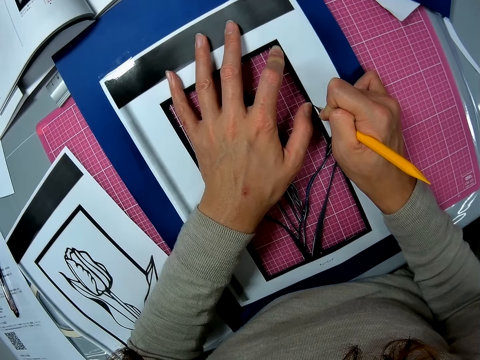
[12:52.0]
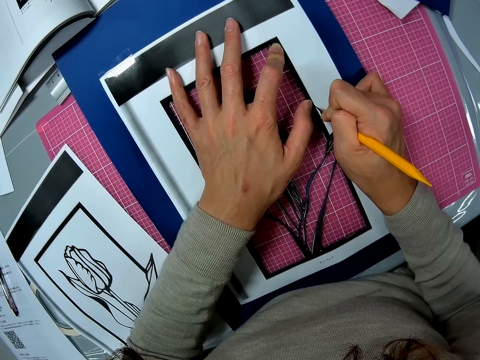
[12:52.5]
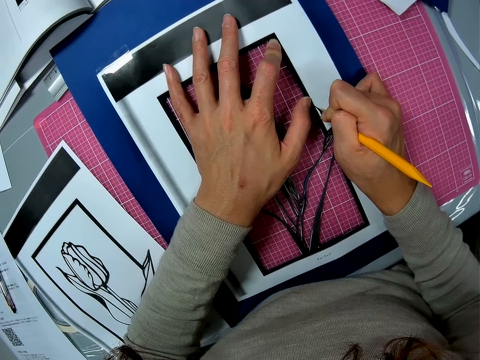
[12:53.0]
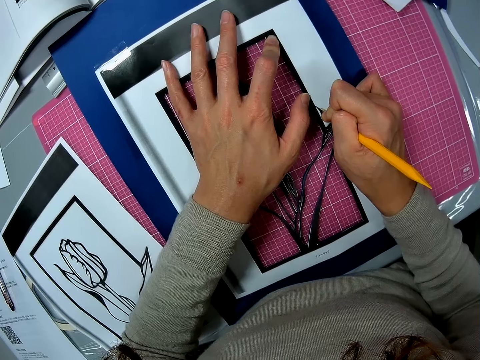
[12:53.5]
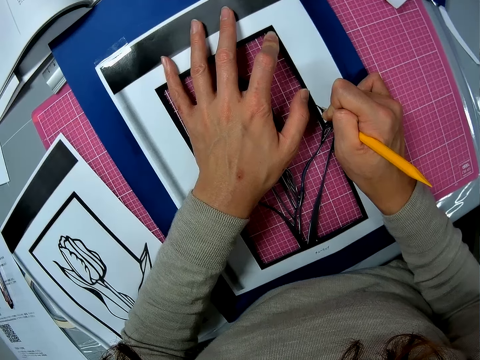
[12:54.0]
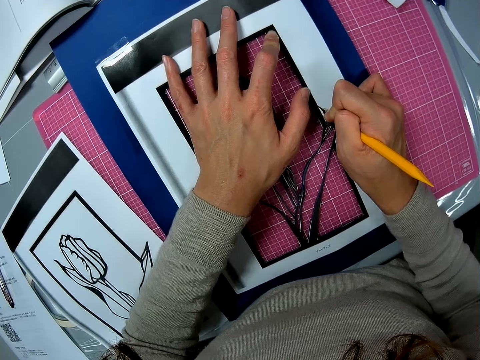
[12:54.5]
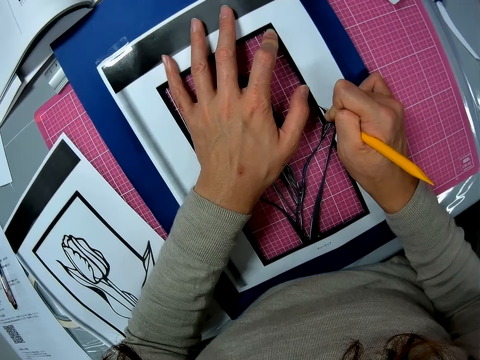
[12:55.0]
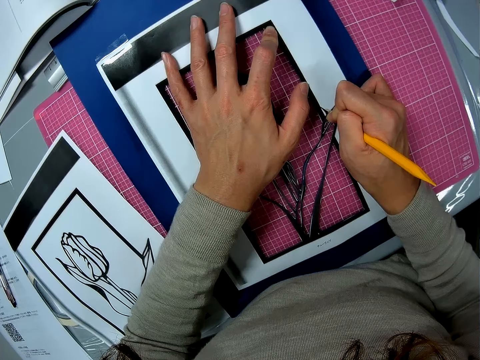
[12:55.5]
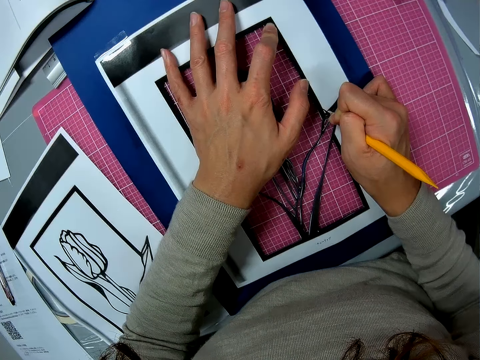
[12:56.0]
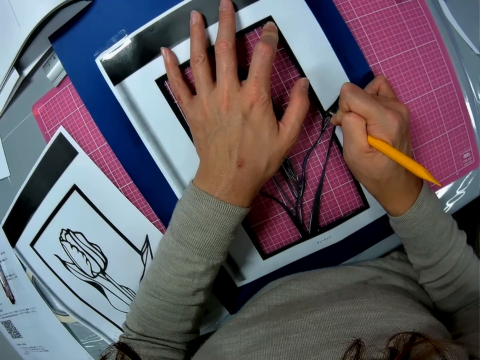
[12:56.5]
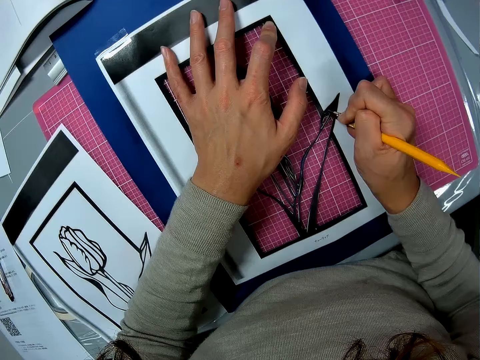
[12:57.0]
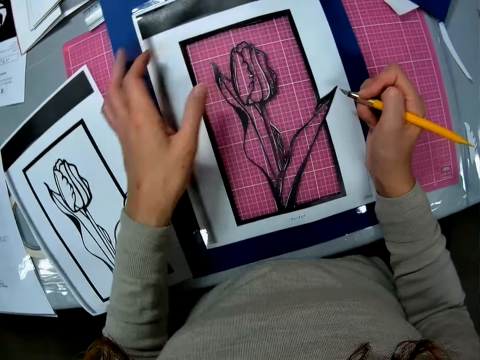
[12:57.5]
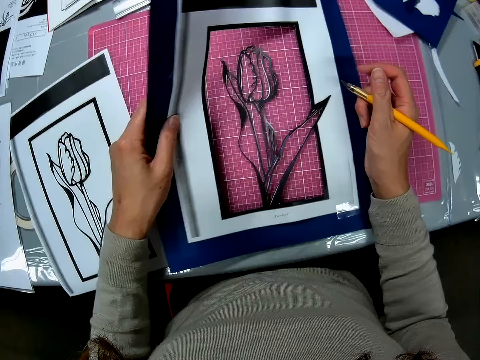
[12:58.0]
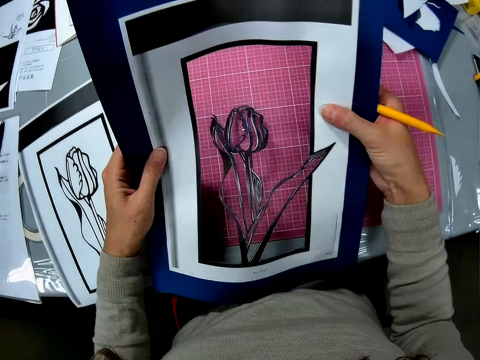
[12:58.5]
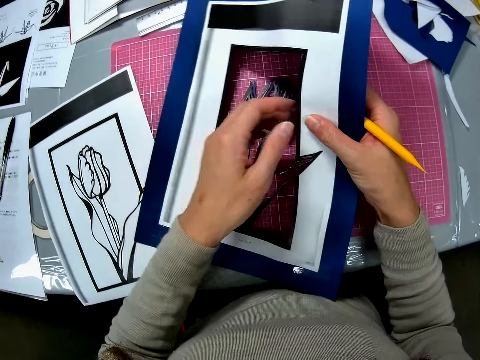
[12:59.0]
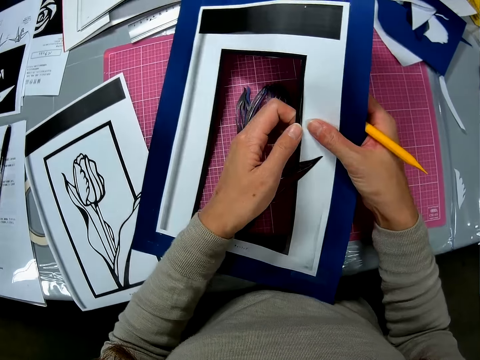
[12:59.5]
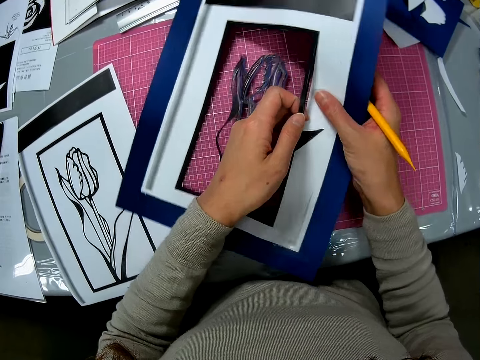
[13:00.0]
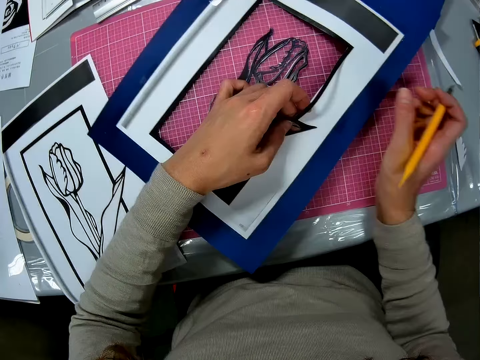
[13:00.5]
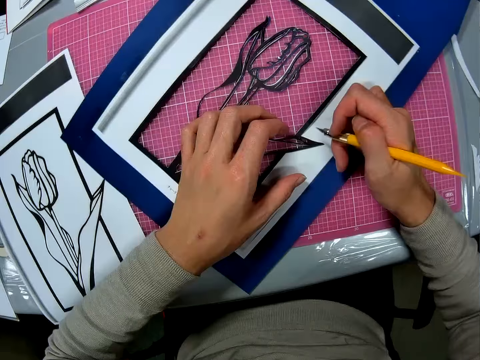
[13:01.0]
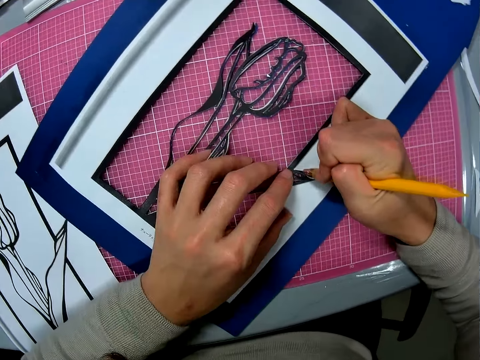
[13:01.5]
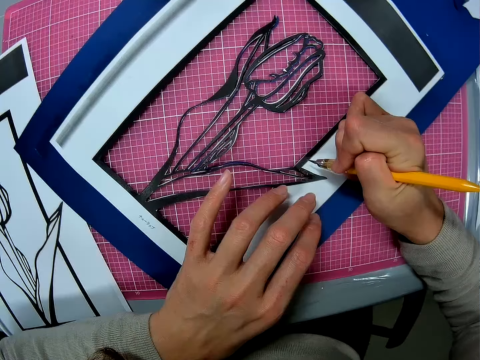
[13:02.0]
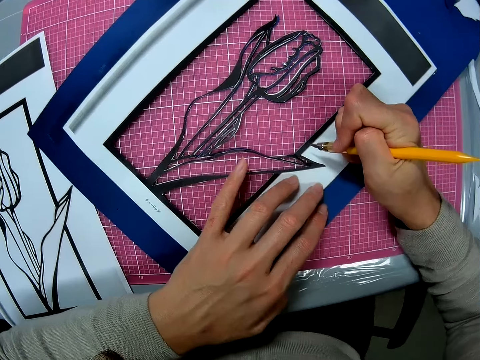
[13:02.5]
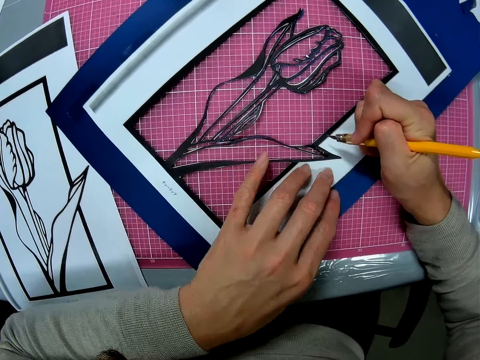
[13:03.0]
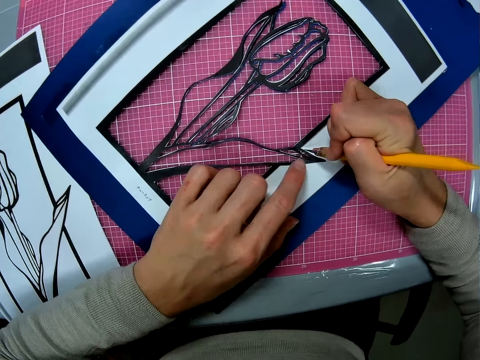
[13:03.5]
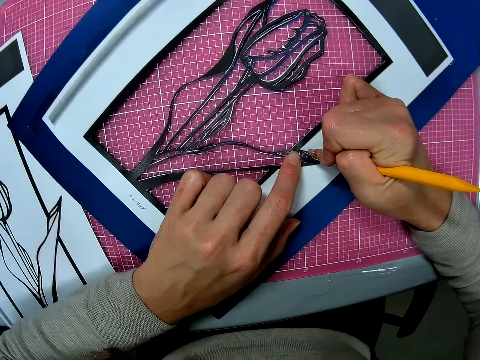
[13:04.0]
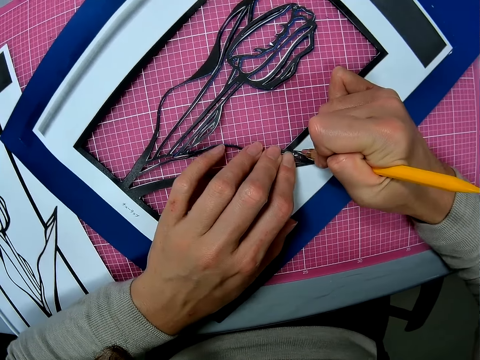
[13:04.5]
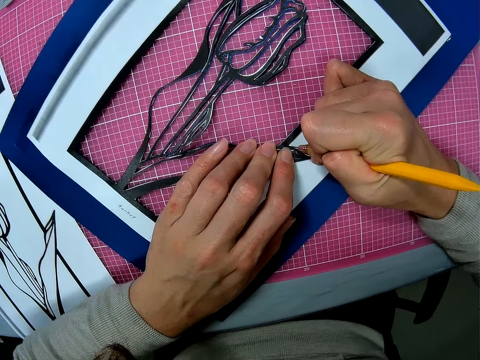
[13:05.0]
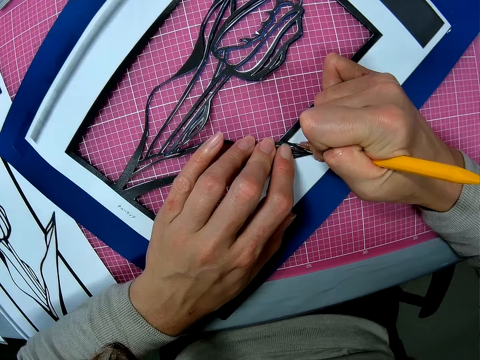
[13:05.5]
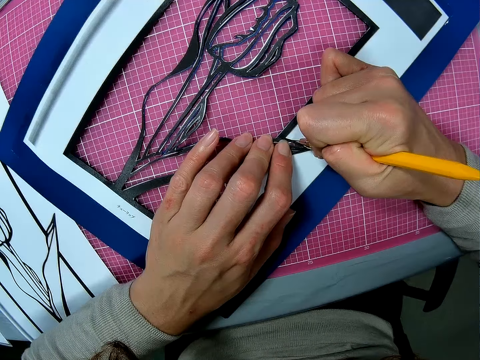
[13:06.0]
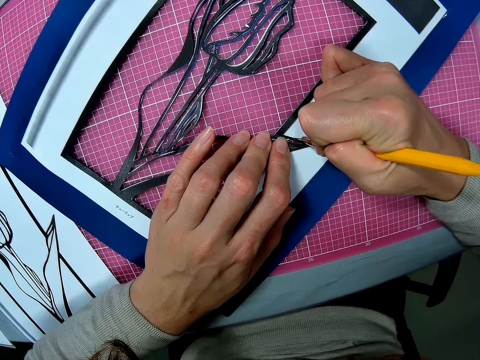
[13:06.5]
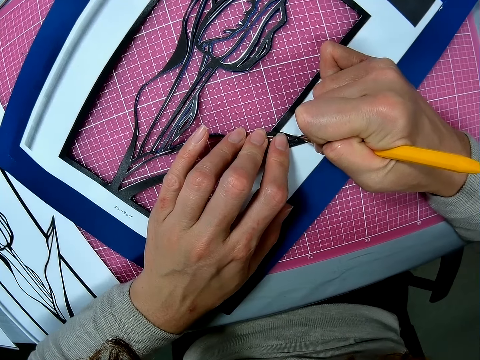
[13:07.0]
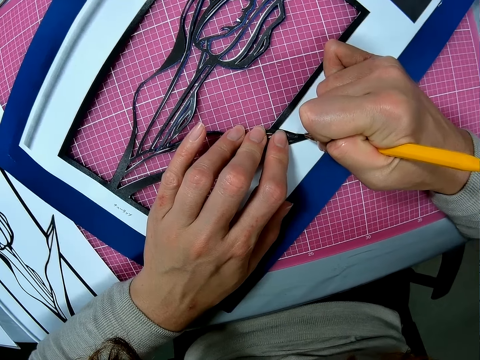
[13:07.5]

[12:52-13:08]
The camera wearer lifts the paper off the cutting mat. They put the paper on the cutting mat. They pull the paper. They cut the paper with a craft knife.

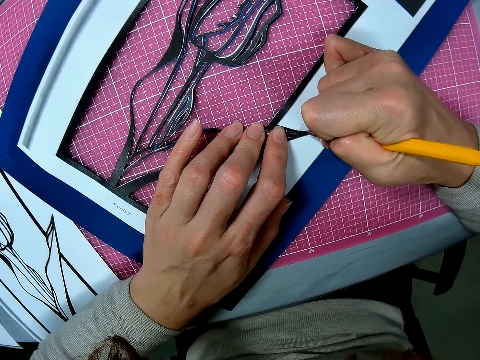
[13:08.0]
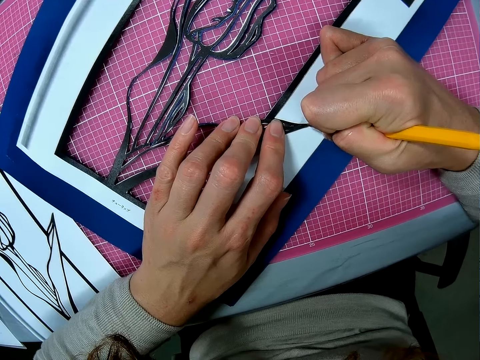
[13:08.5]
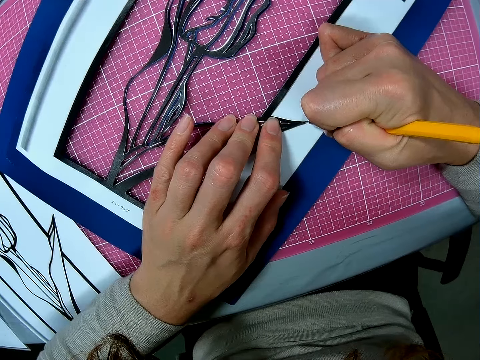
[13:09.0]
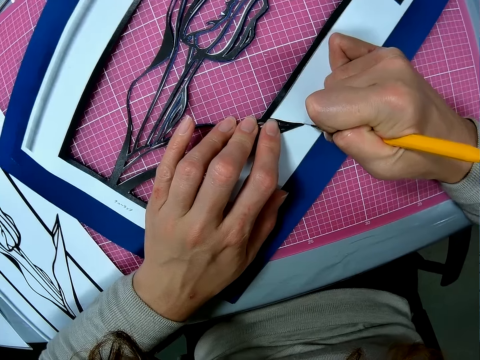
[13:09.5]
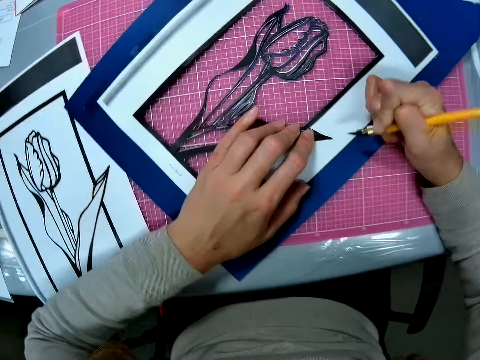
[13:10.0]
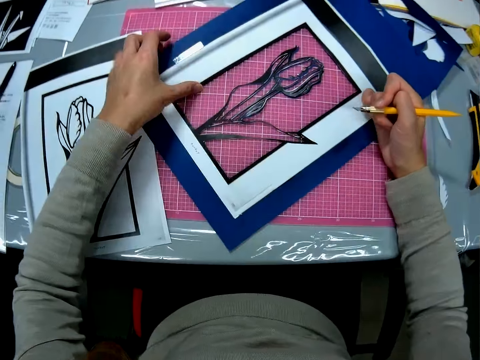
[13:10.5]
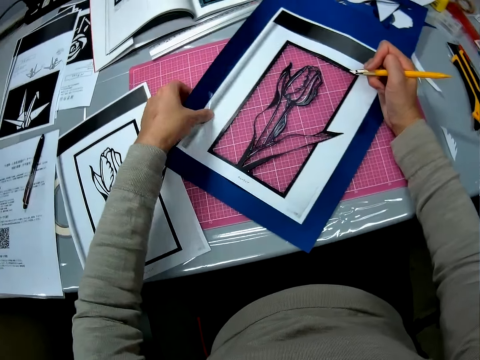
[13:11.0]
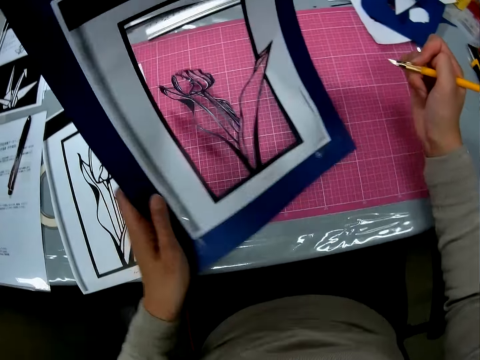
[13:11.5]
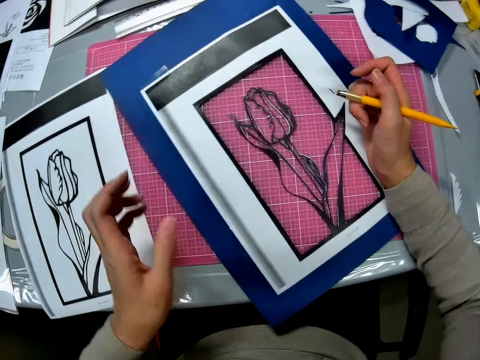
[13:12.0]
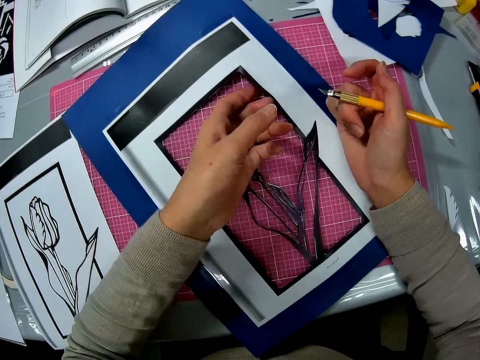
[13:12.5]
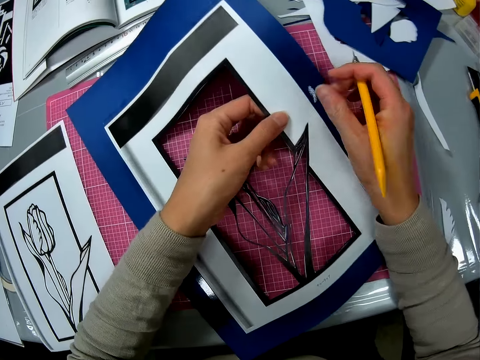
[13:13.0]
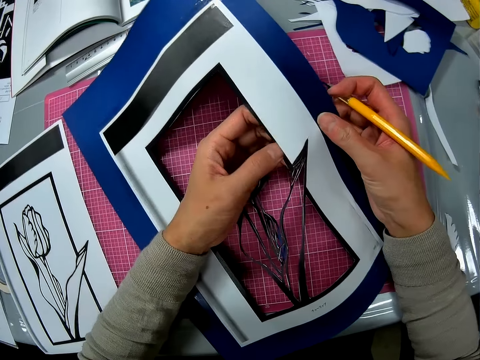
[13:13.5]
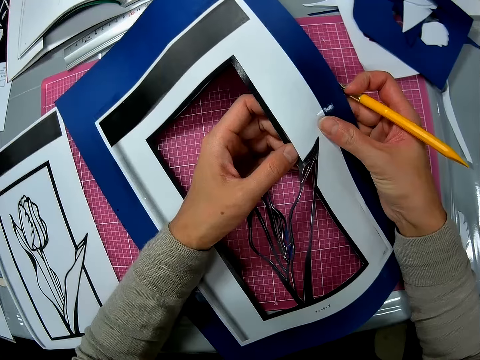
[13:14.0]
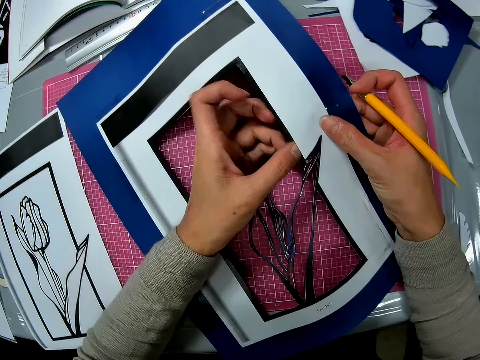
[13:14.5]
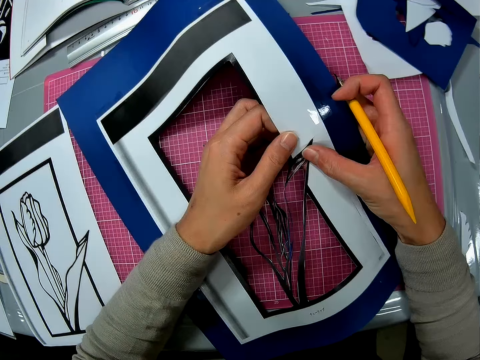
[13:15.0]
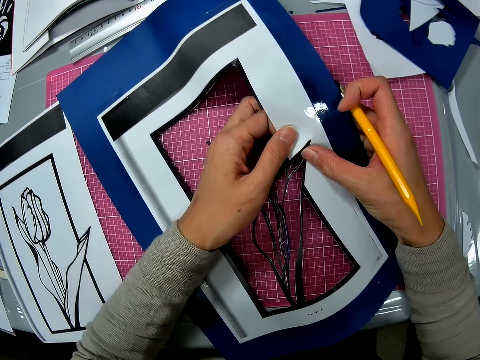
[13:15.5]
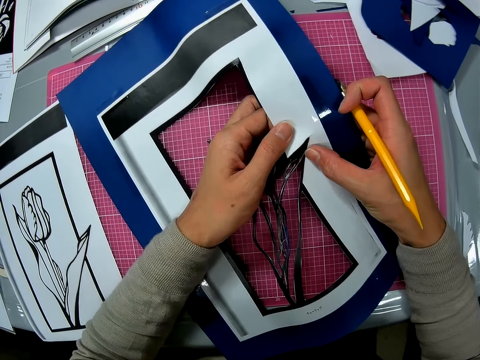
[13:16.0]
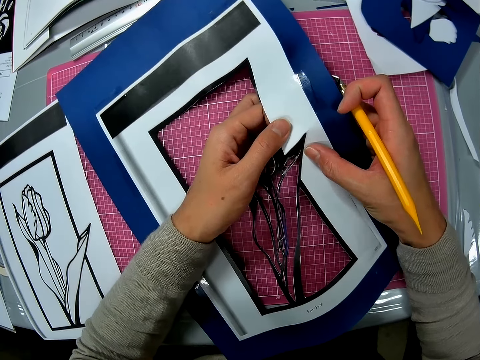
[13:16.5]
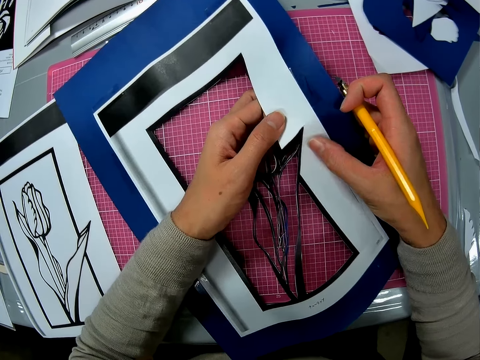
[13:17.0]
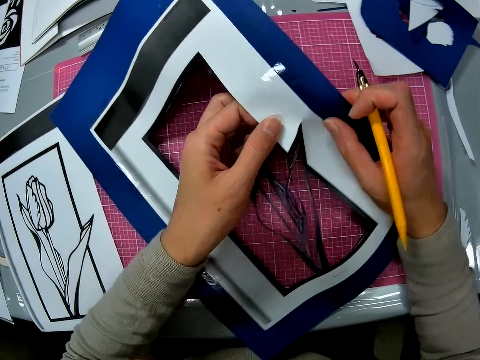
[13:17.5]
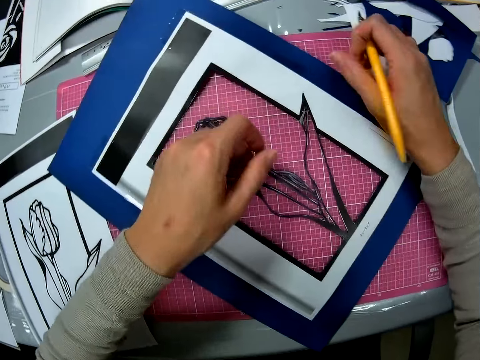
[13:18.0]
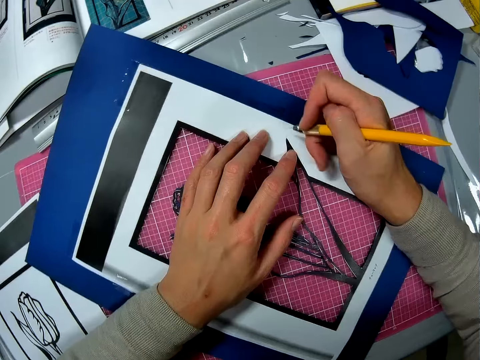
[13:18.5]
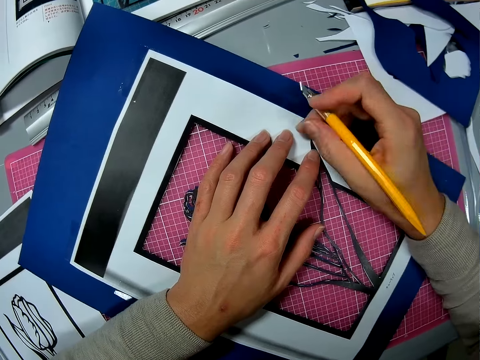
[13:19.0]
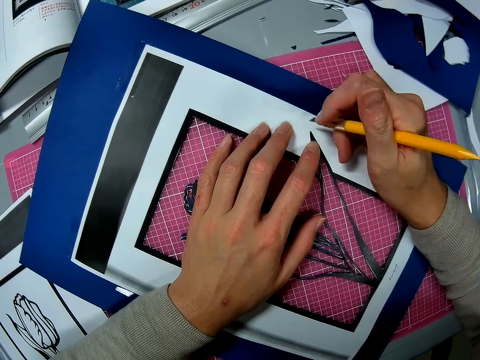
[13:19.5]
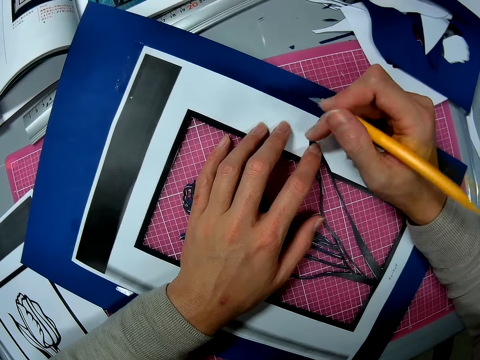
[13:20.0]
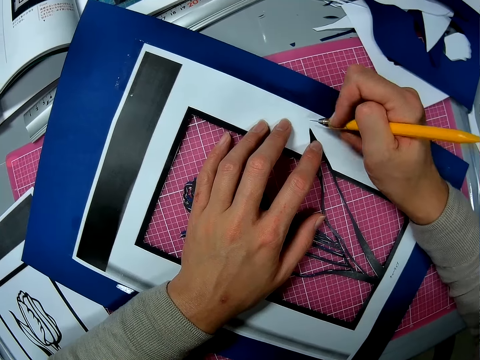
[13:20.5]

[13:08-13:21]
The camera wearer adjusts the paper. They lift the paper off the cutting mat. They put the paper on the cutting mat. They lift the paper off the cutting mat. They pull the paper. They put the paper on the cutting mat. They cut the paper.
